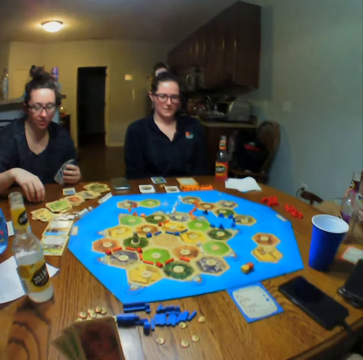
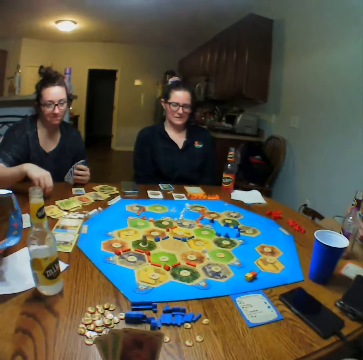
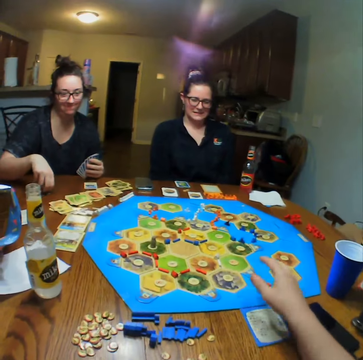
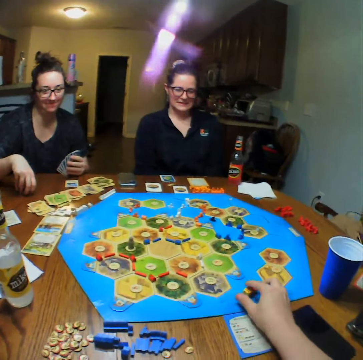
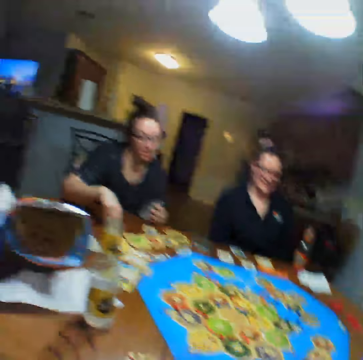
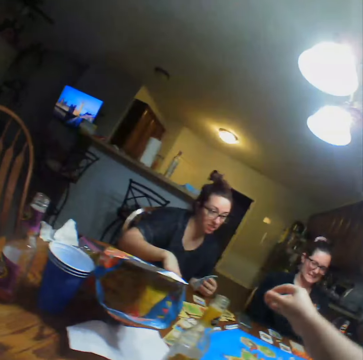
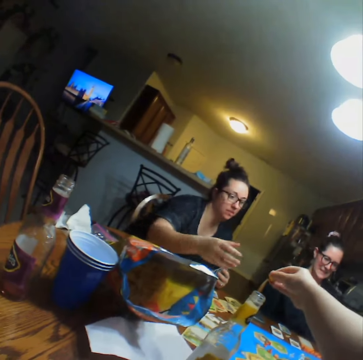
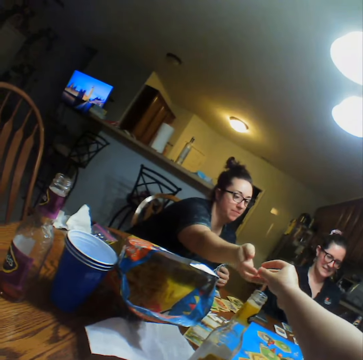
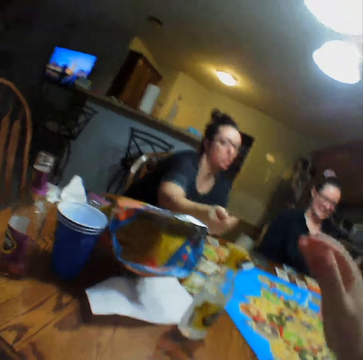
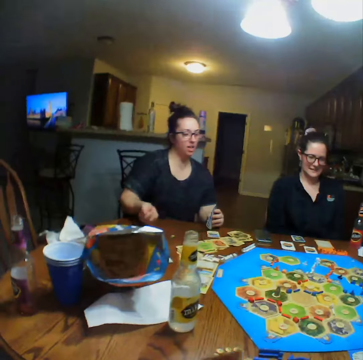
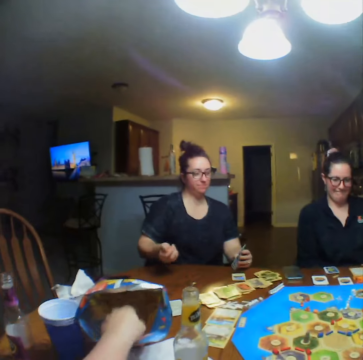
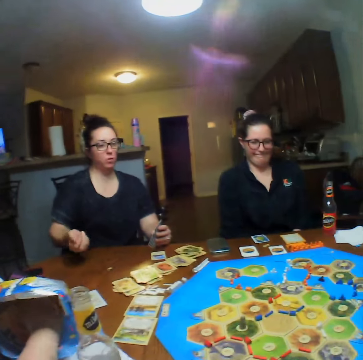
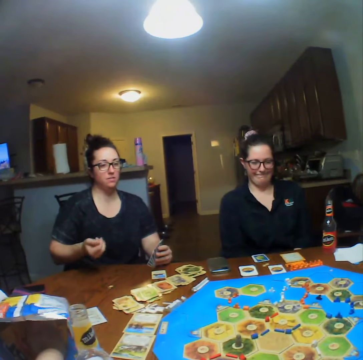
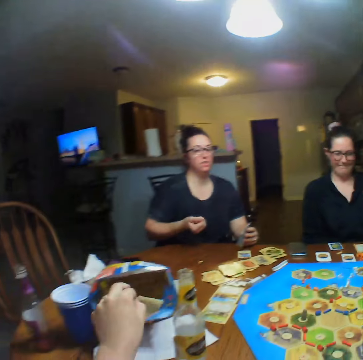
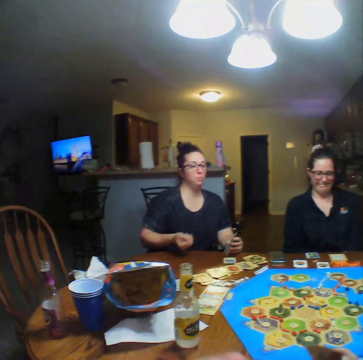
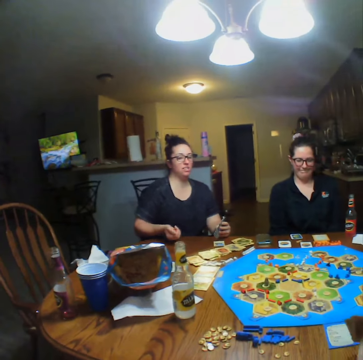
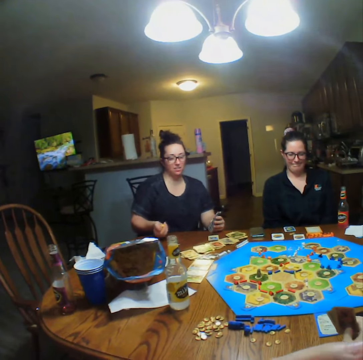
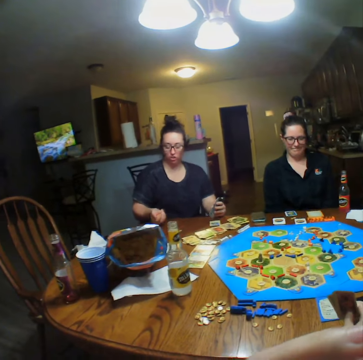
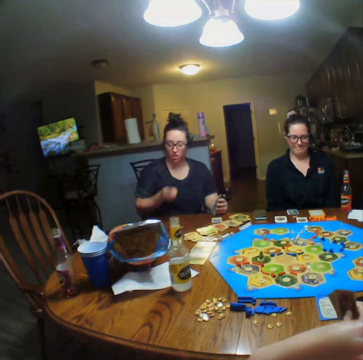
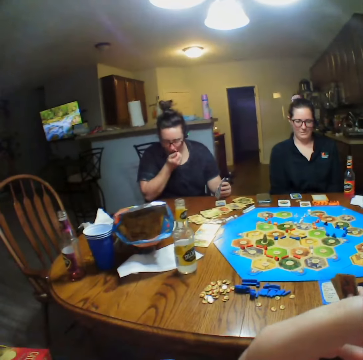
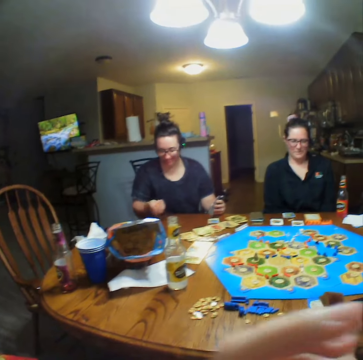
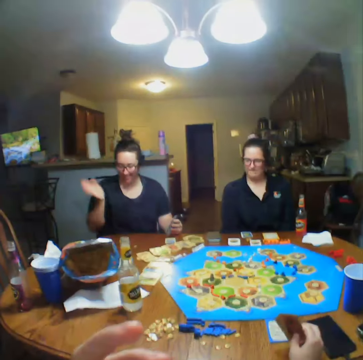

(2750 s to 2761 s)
The camera wearer picks up a dice. They hand the dice to a woman. The woman shakes the dice. The camera wearer takes crisps from the packet. The woman drops the dice.

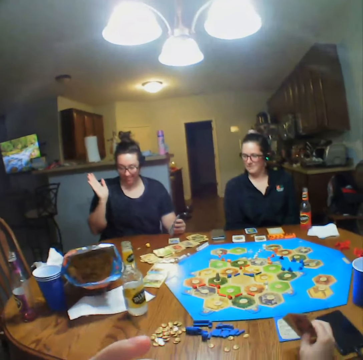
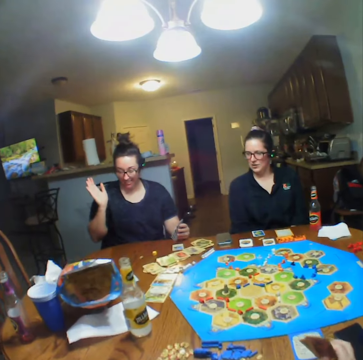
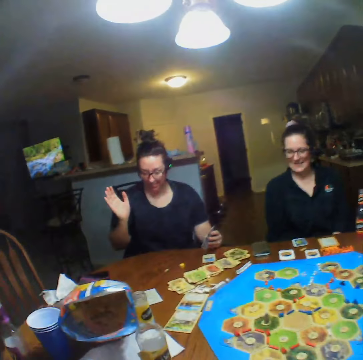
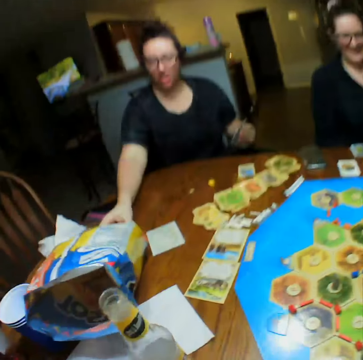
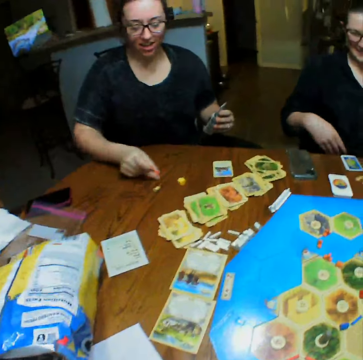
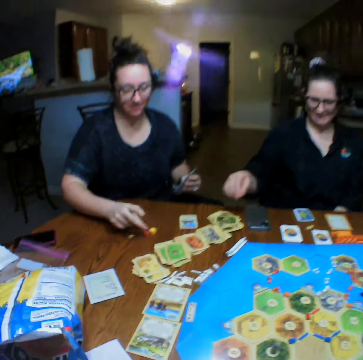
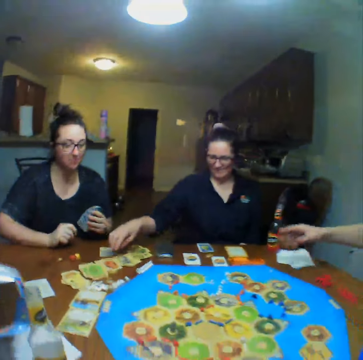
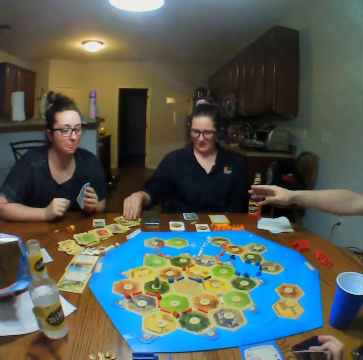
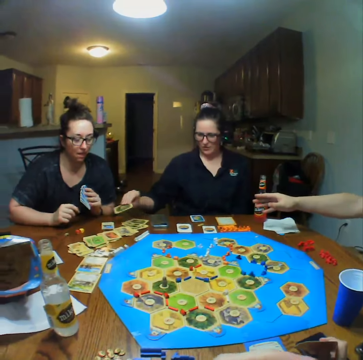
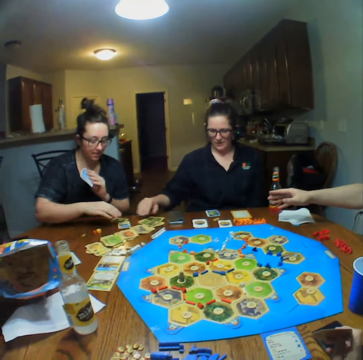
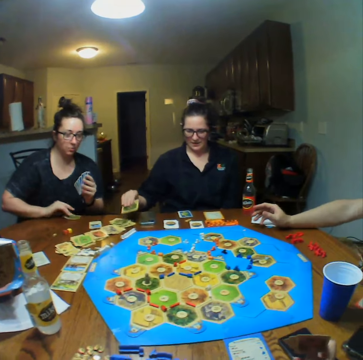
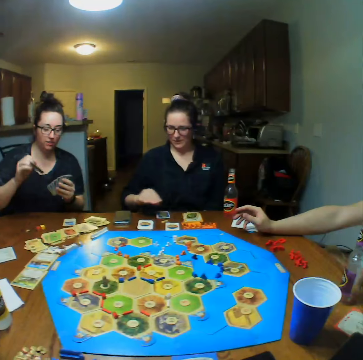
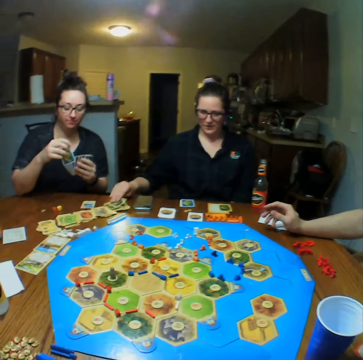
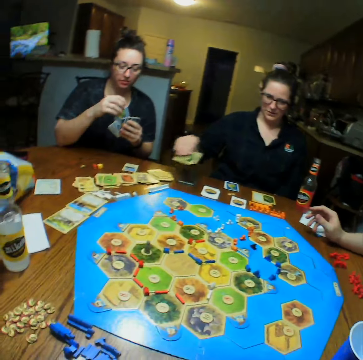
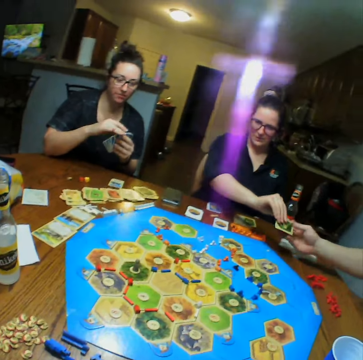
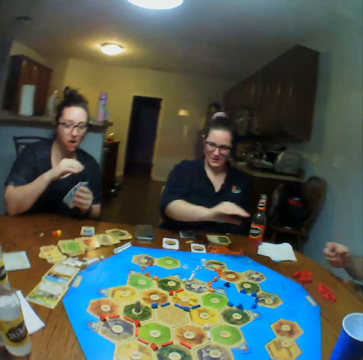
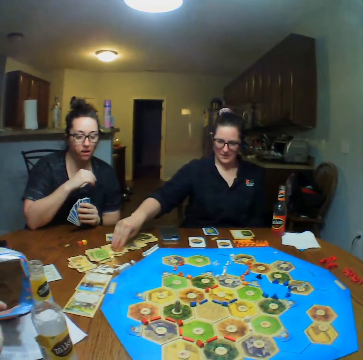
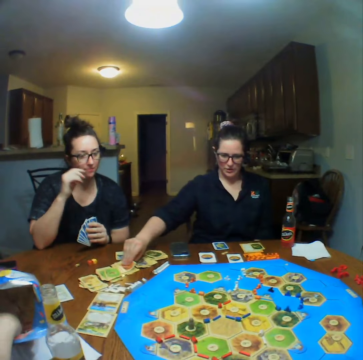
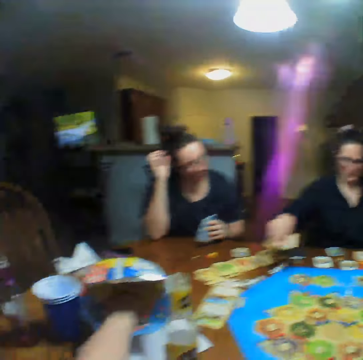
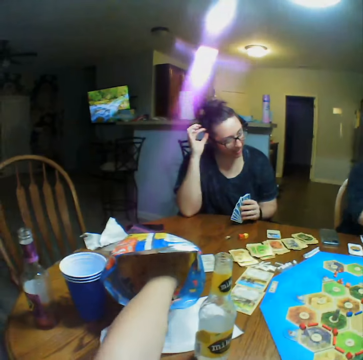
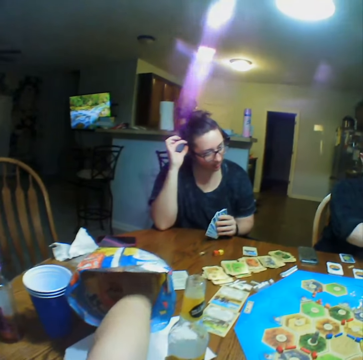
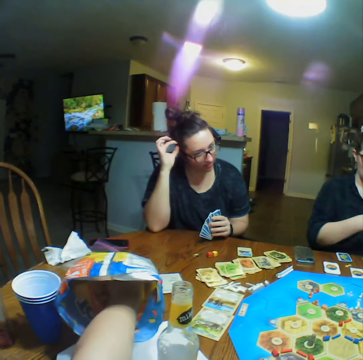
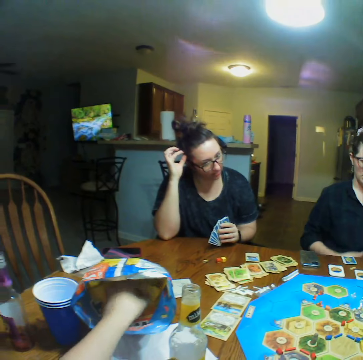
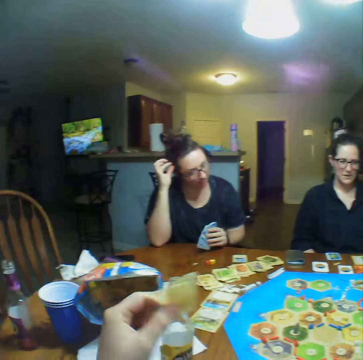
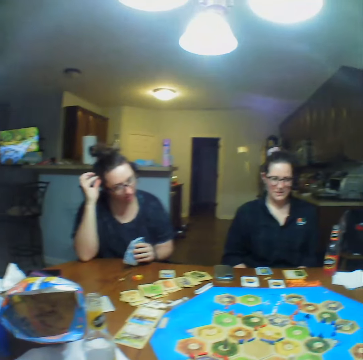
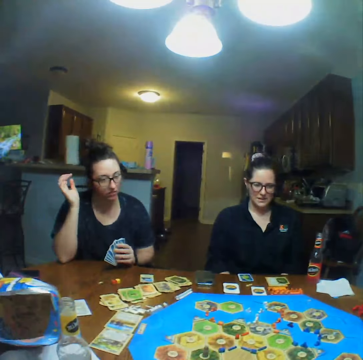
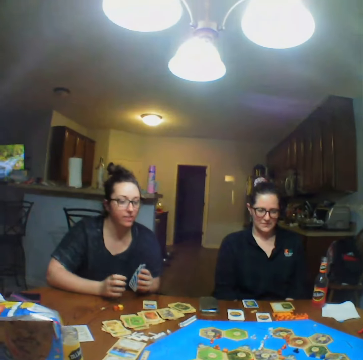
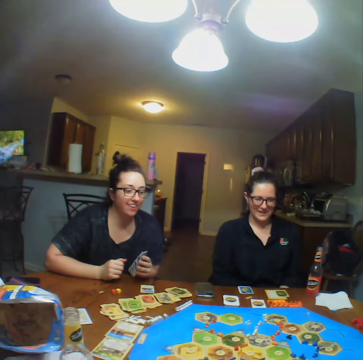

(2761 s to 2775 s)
The woman throws the dice on the table. The woman picks up the dice, puts the dice on the table. Another woman plays the cards game. The other woman gives the first woman a card. The first woman plays the cards game. The other woman places a card in front of her. The other woman picks up a card, gives the camera wearer a card. The first woman touches her head. The camera wearer takes crisps from the packet.

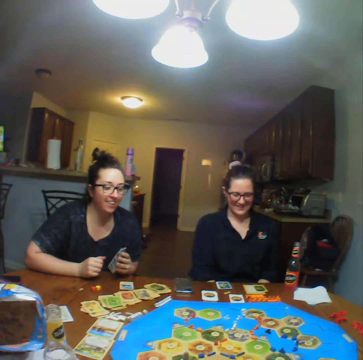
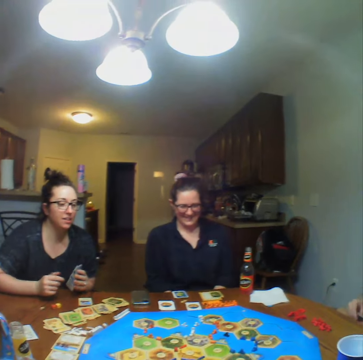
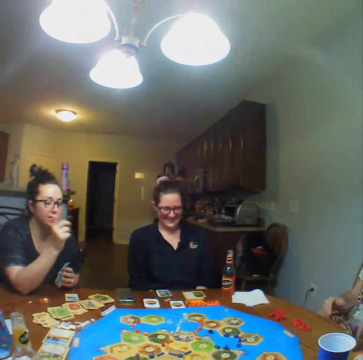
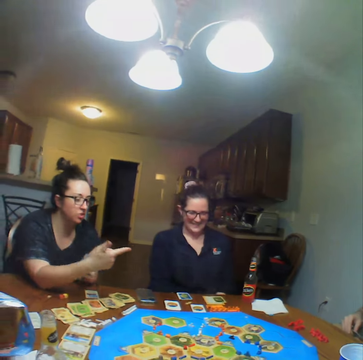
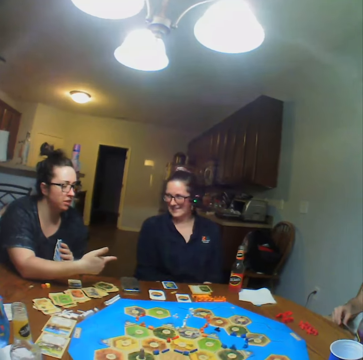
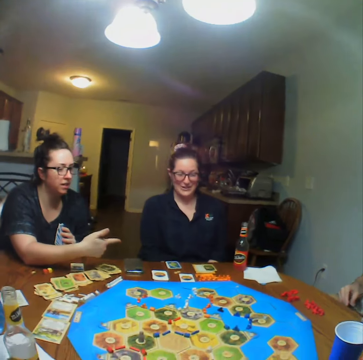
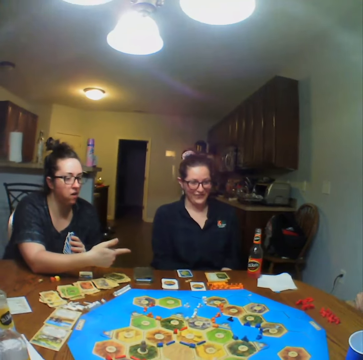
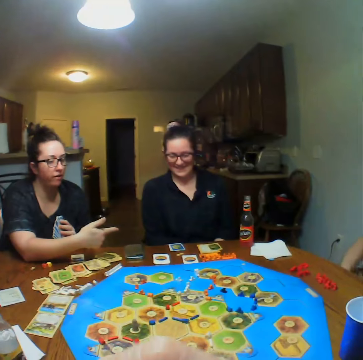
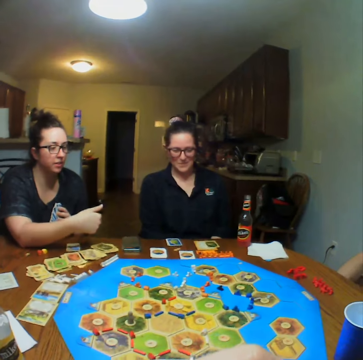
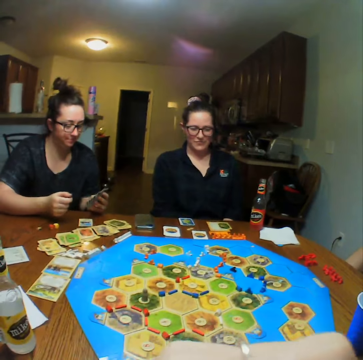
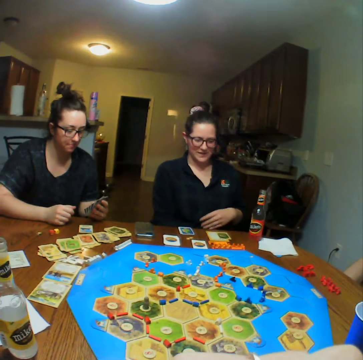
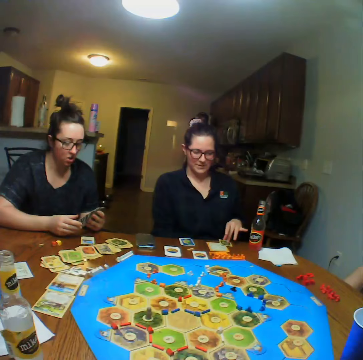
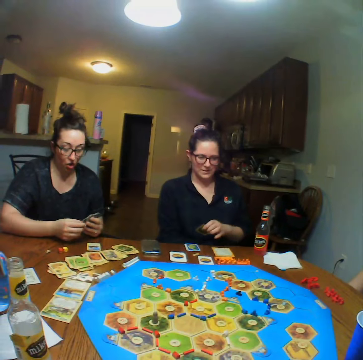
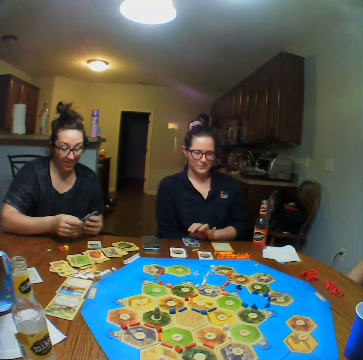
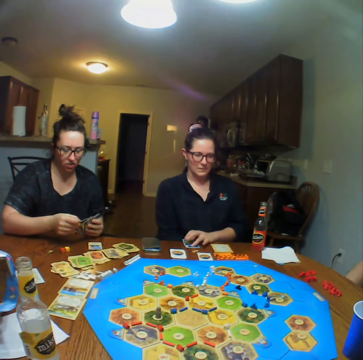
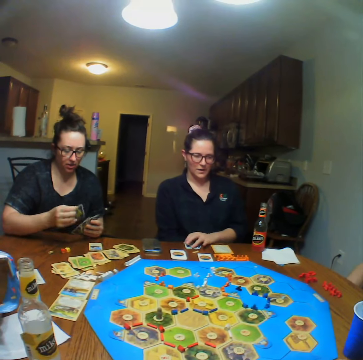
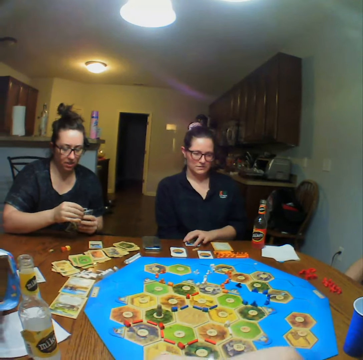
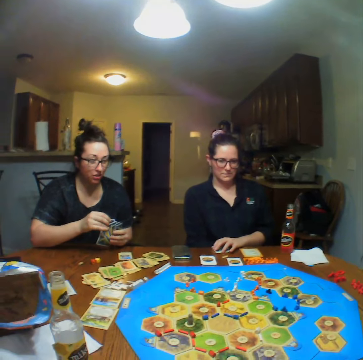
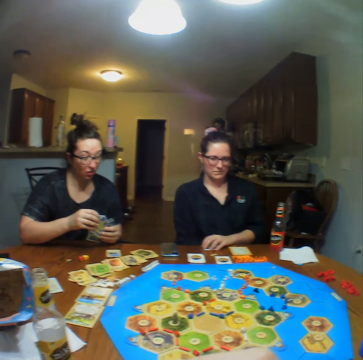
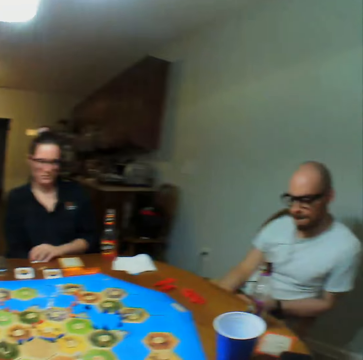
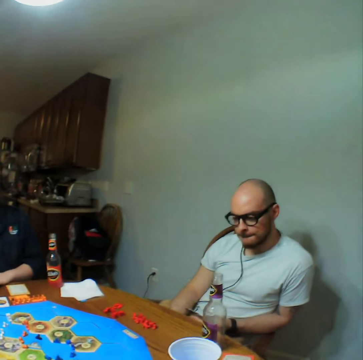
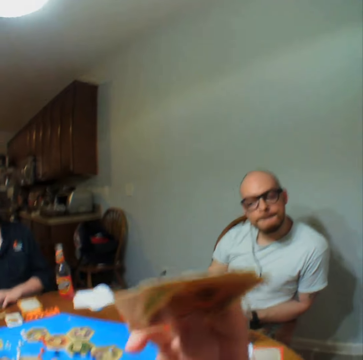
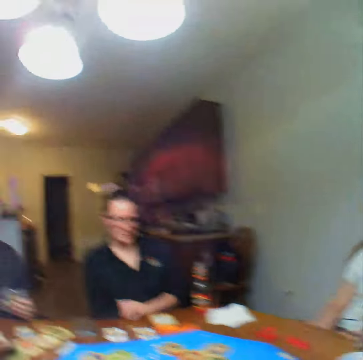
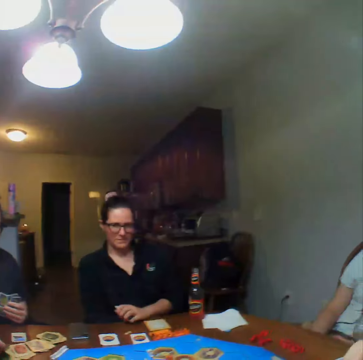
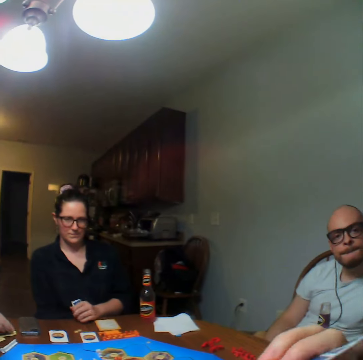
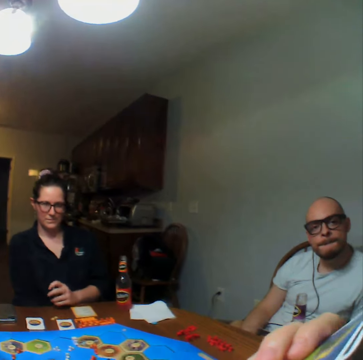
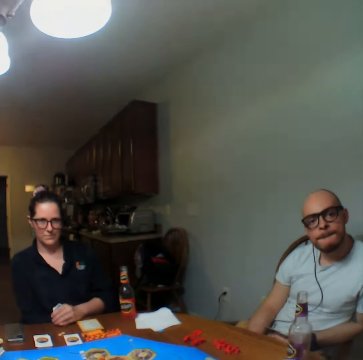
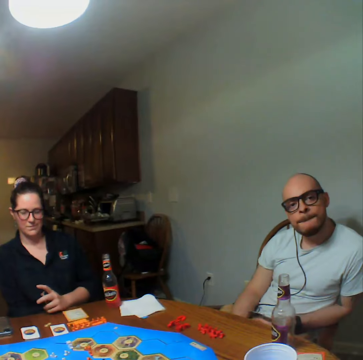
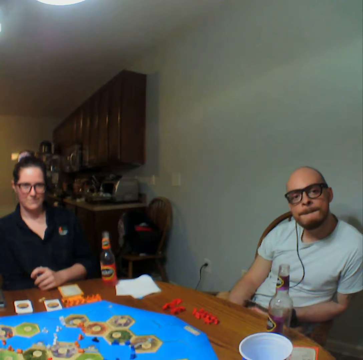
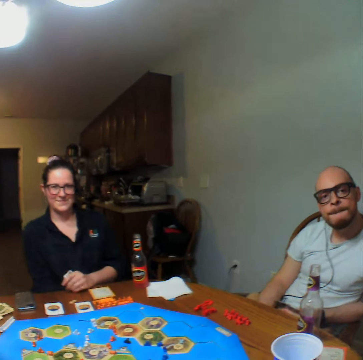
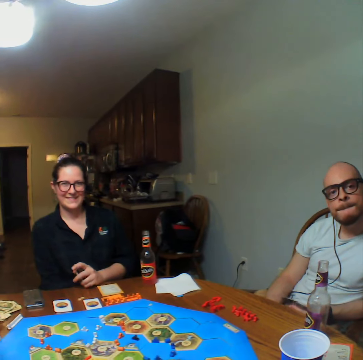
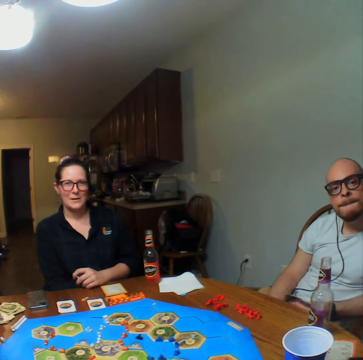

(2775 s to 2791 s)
The first woman points. The other woman plays the cards game. The first woman plays the cards game.
